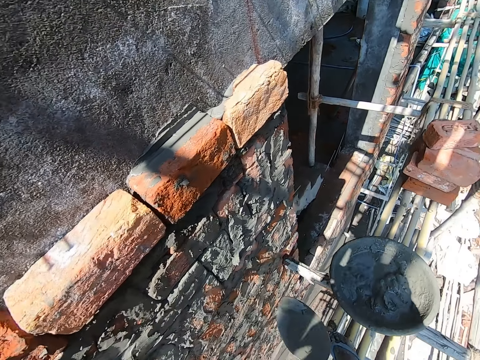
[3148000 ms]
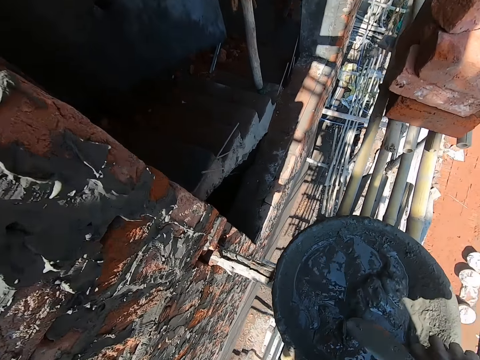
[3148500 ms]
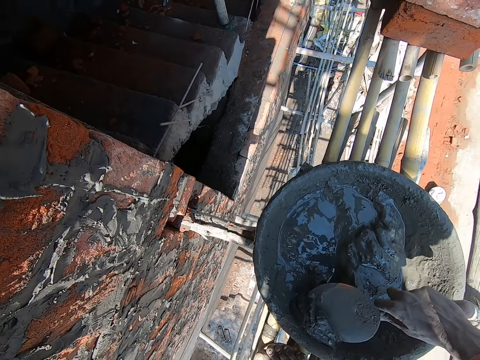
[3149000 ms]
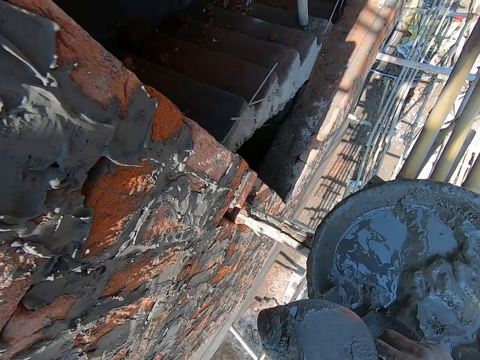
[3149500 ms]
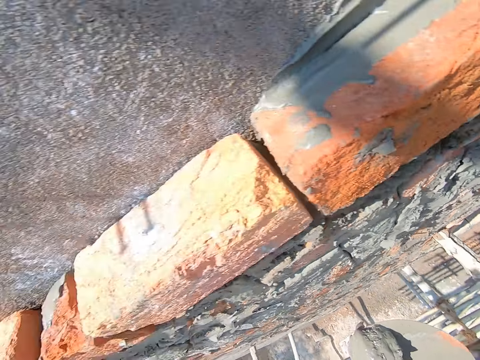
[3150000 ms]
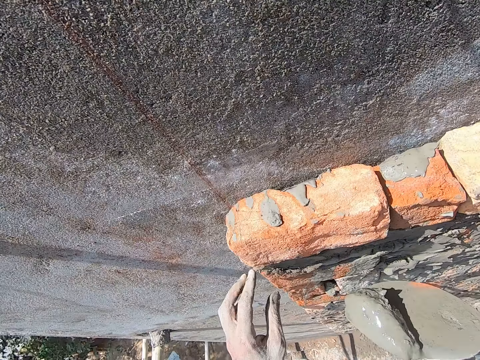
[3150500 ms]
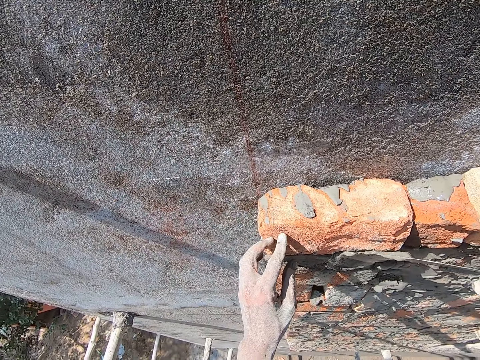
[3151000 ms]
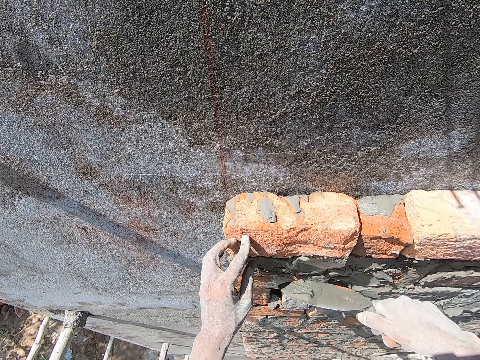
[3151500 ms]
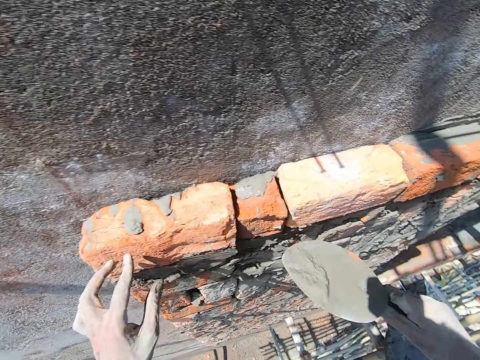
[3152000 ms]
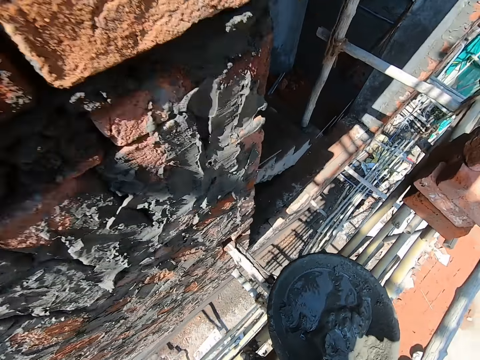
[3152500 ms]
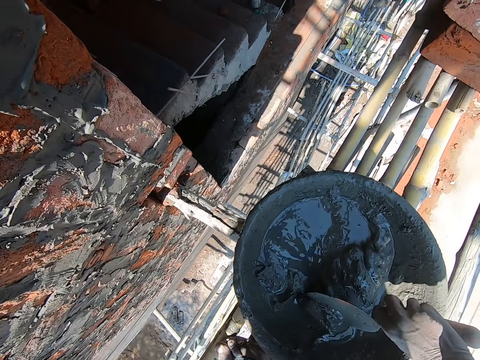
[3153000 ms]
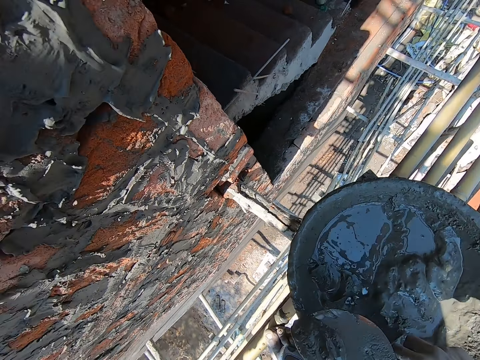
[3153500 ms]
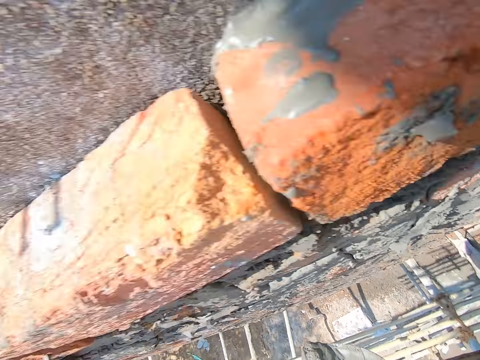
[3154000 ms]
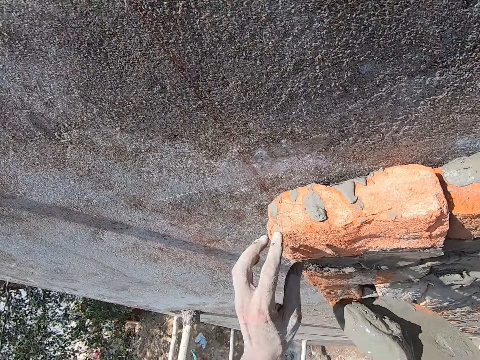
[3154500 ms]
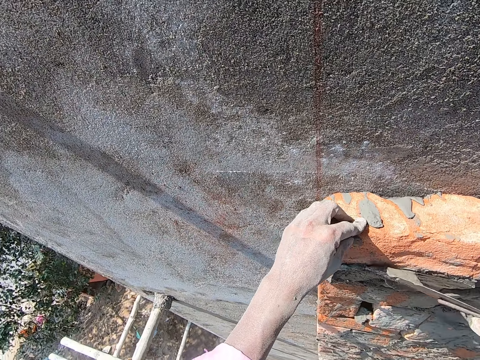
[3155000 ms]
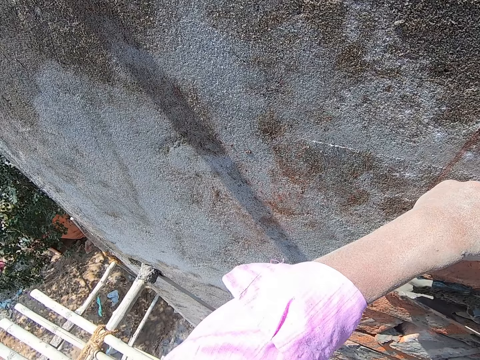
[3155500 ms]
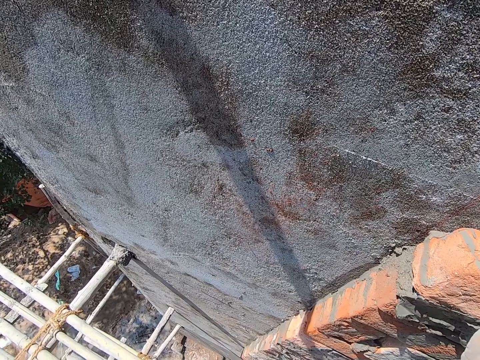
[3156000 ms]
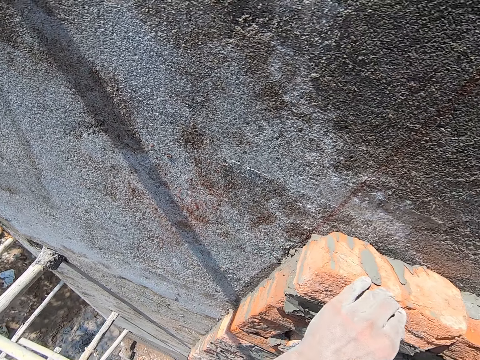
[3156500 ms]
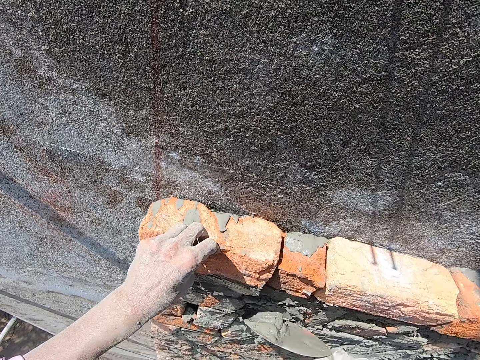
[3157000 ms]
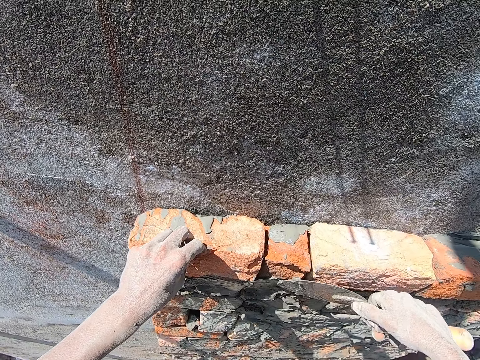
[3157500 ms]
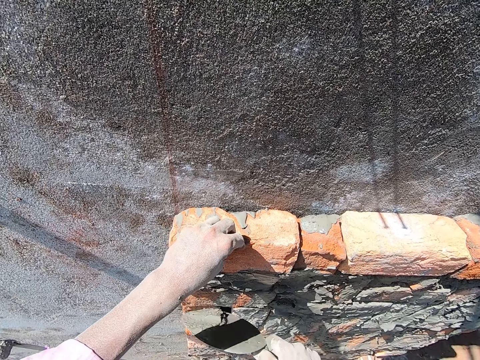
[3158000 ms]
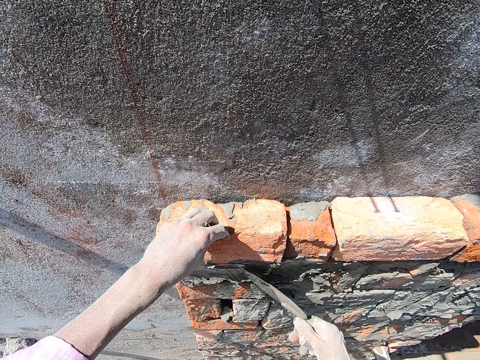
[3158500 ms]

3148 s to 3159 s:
The camera wearer scoops mortar or concrete from the head pan on the scaffolding with the brick trowel on his right hand. He holds the brick on the wall with his left hand. He plasters the wall with the mortar on the brick trowel in his right hand. He levels the concrete. He moves. He scoops mortar from the head pan on the scaffolding with the brick trowel on his right hand. He moves. He holds the brick on the wall with his left hand and touches the brick with the left hand. He plasters the wall with the mortar on the brick trowel in his right hand. He levels the concrete.

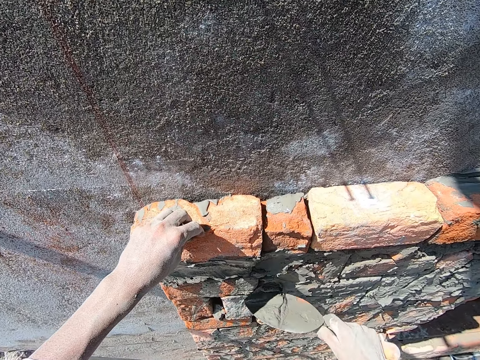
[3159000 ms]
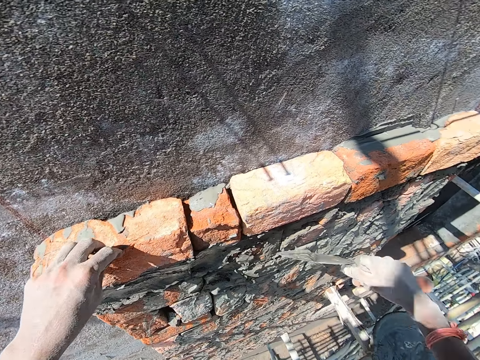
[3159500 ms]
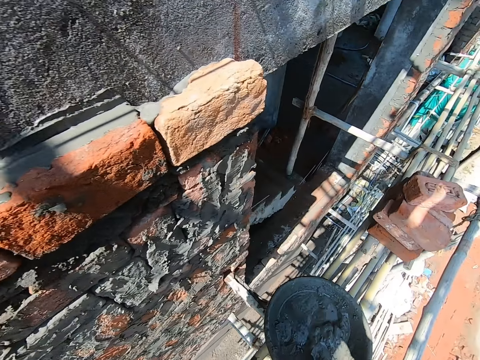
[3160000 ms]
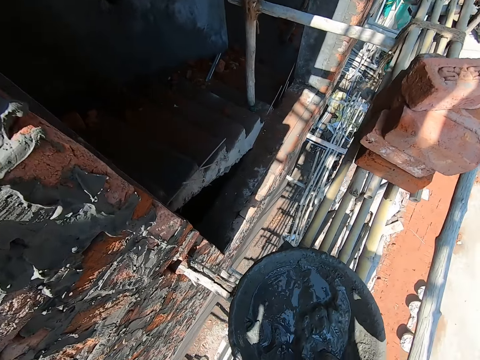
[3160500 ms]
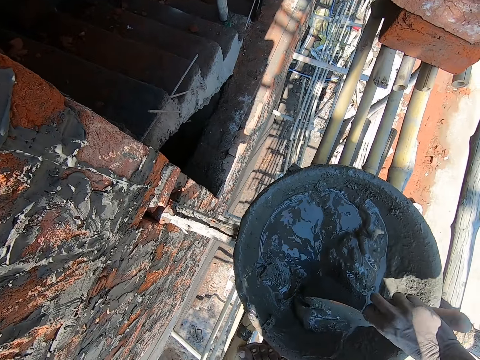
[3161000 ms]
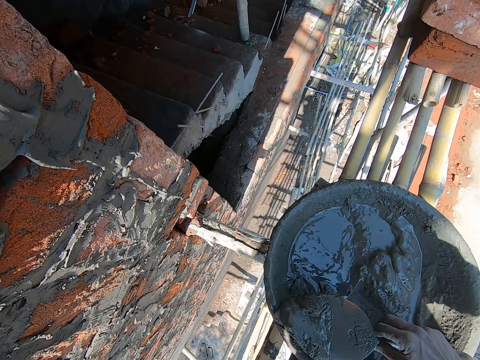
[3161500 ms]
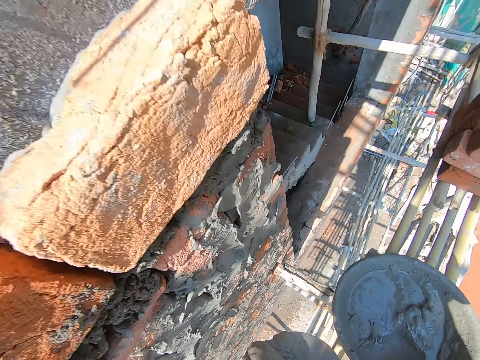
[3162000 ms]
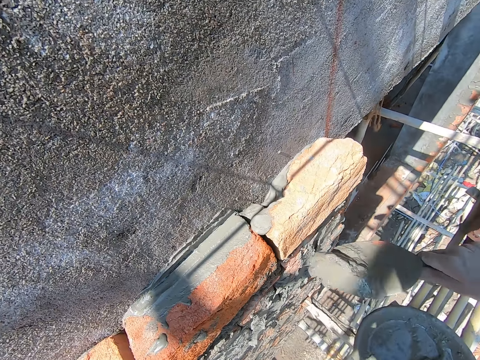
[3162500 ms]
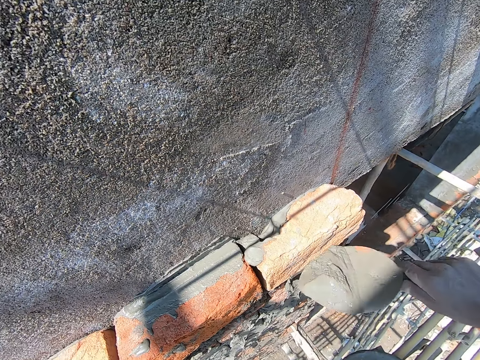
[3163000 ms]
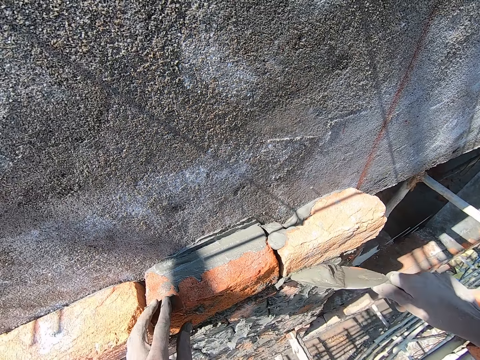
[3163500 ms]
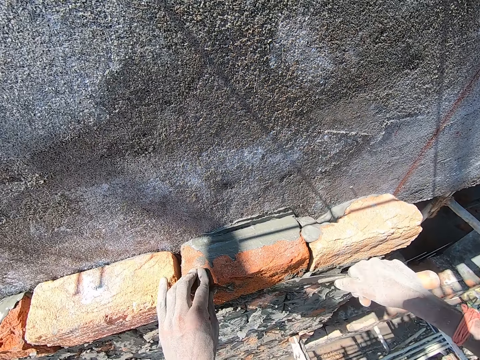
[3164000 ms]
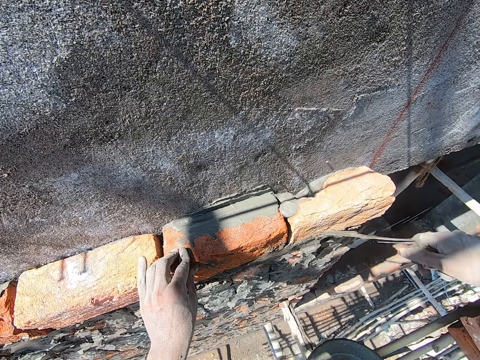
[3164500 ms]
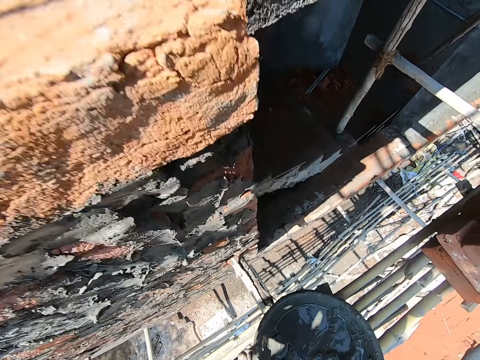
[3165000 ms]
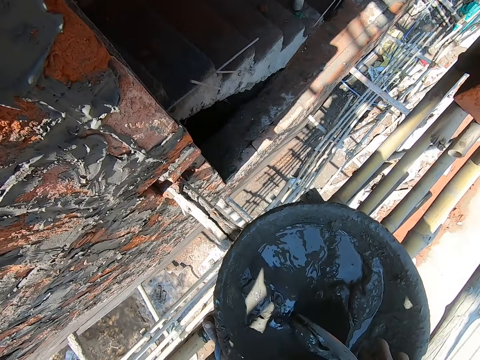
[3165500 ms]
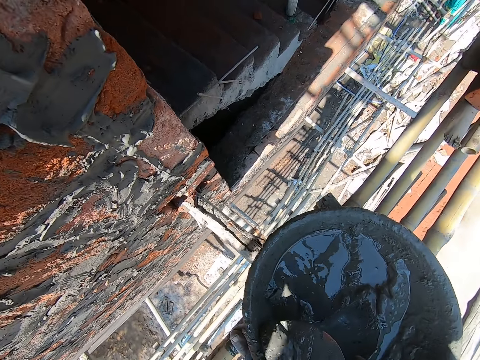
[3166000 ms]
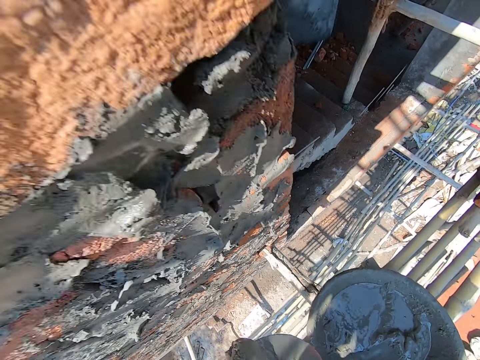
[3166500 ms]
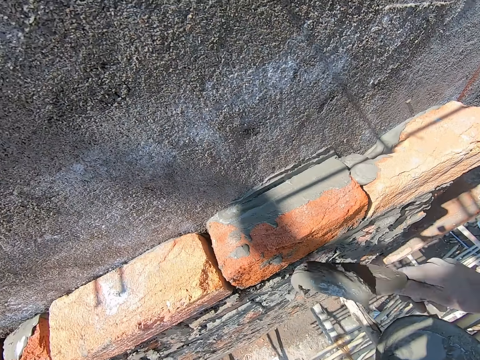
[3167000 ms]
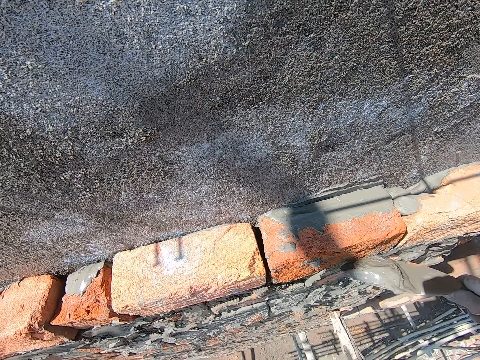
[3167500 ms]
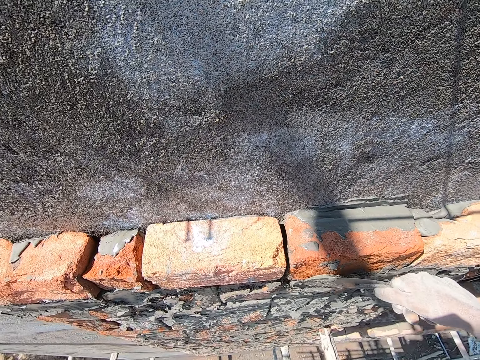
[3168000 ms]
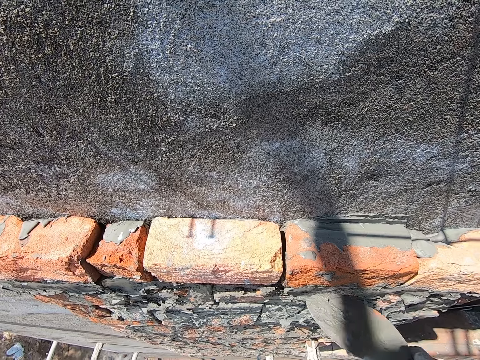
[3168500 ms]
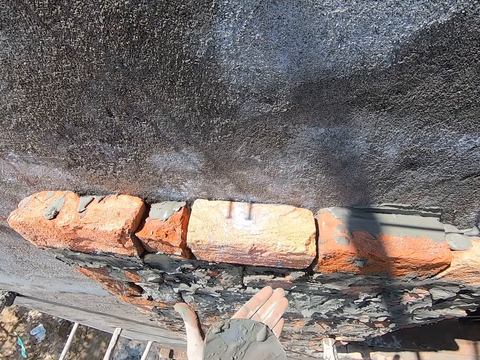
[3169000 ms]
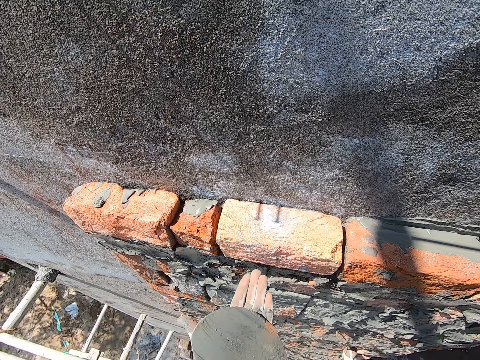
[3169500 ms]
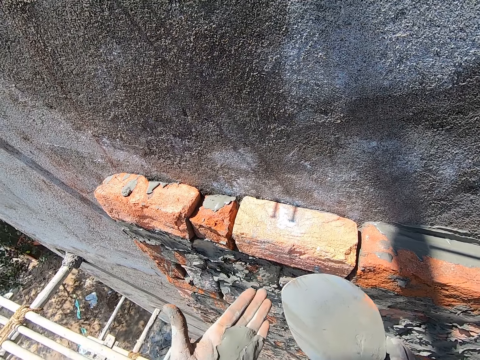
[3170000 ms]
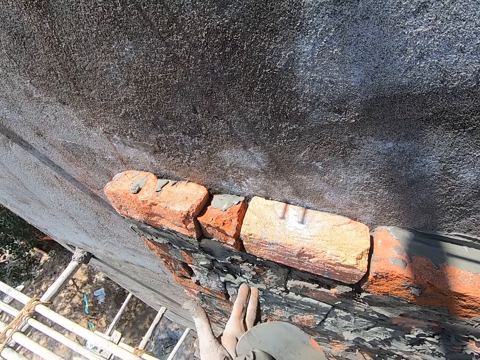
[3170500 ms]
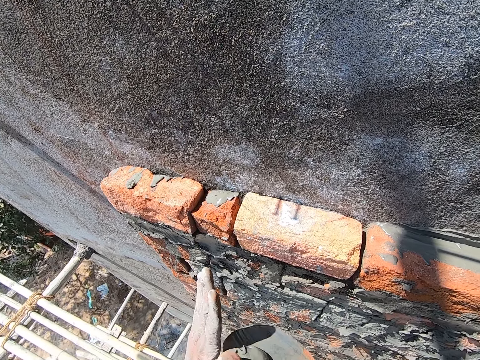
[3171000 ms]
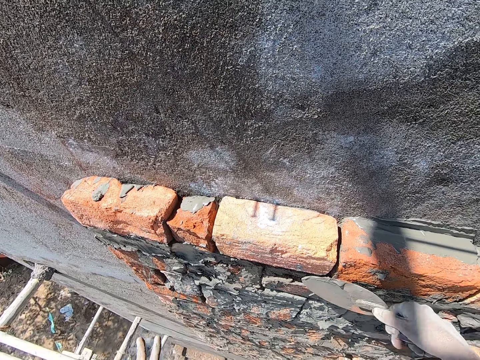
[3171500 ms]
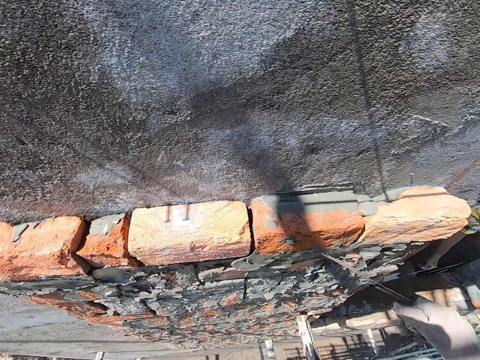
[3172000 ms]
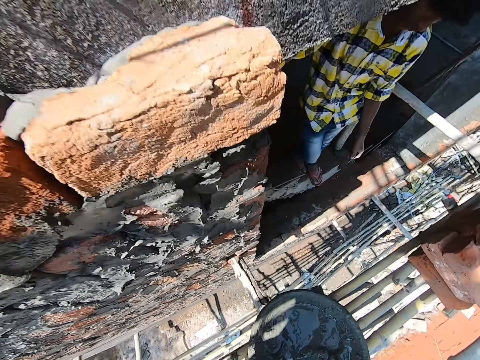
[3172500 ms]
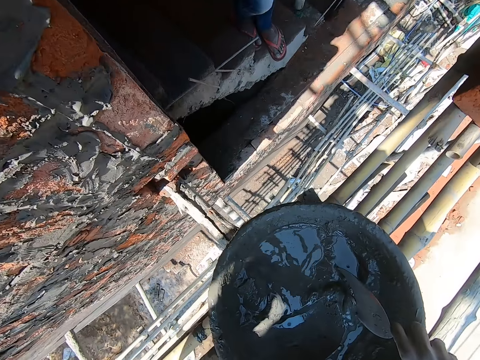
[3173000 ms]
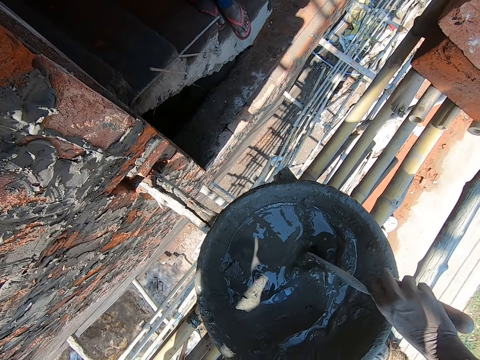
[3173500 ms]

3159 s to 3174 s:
The camera wearer scoops mortar or concrete from the head pan on the scaffolding with the brick trowel on his right hand. He moves. He moves. He plasters the wall with the mortar on the brick trowel in his right hand. He places his left hand on the wall. He levels the concrete. He touches the brick with his left hand. He moves. He scoops mortar from the head pan on the scaffolding with the brick trowel on his right hand. He plasters the wall with the mortar on the brick trowel in his right hand. He levels the concrete. He scoops mortar from the brick trowel in his right hand with his left hand. He scoops mortar from his left hand with the brick trowel in his right hand. He mixes the concrete on the hand. He plasters the wall with the mortar on the brick trowel in his right hand. He levels the concrete. He scoops mortar from the head pan on the scaffolding with the brick trowel on his right hand.
